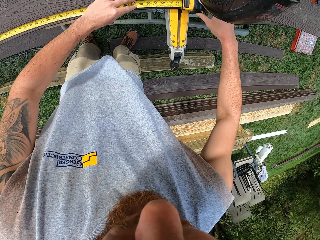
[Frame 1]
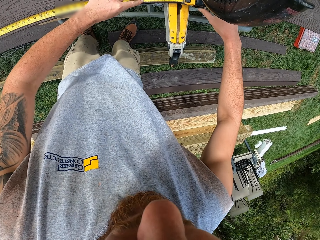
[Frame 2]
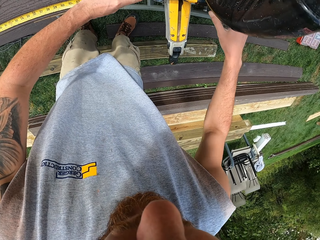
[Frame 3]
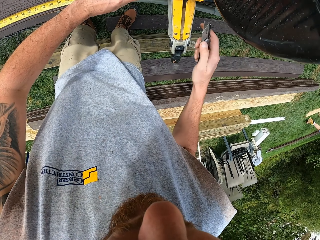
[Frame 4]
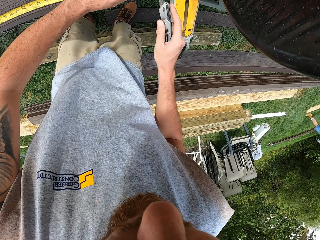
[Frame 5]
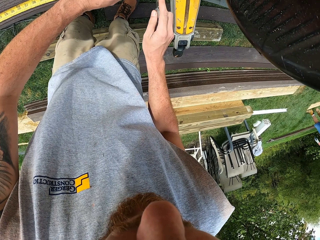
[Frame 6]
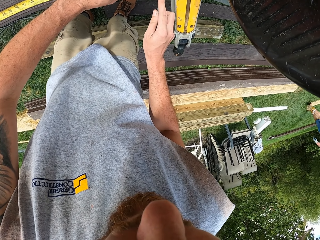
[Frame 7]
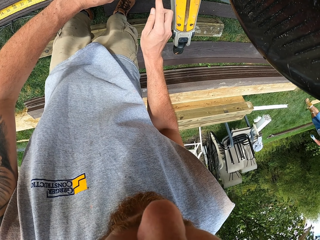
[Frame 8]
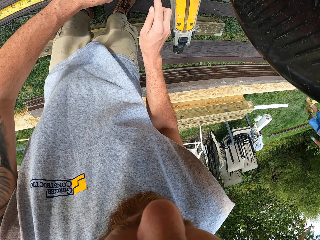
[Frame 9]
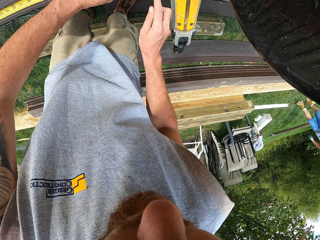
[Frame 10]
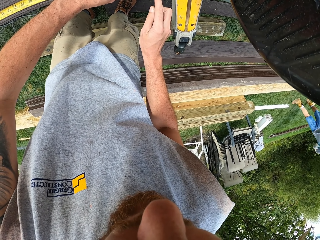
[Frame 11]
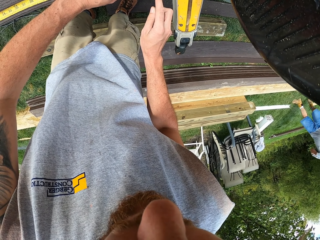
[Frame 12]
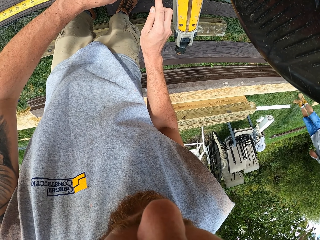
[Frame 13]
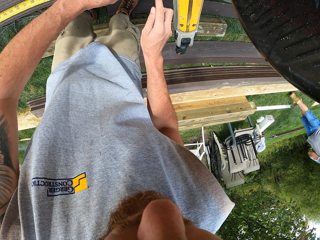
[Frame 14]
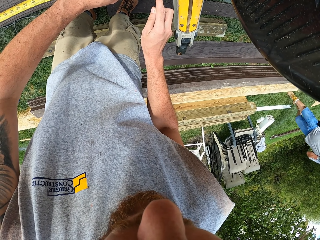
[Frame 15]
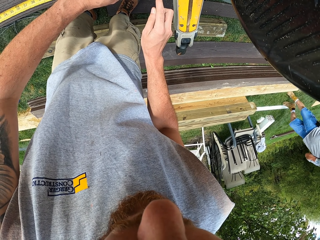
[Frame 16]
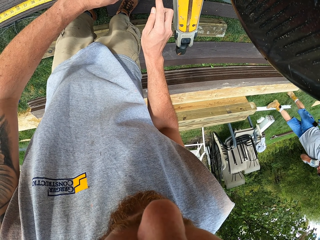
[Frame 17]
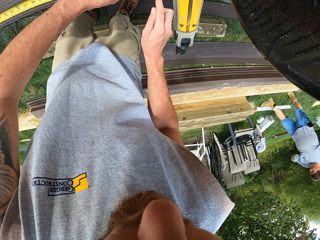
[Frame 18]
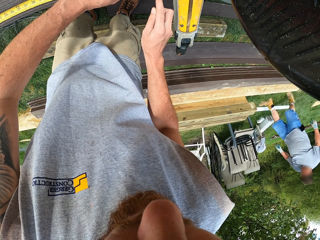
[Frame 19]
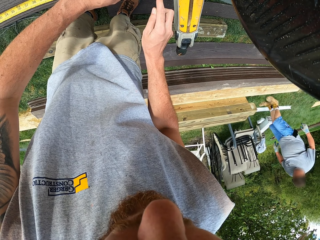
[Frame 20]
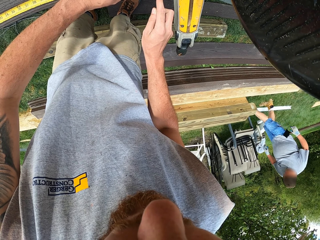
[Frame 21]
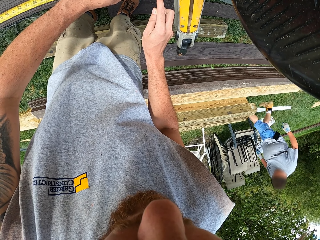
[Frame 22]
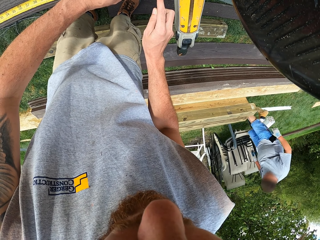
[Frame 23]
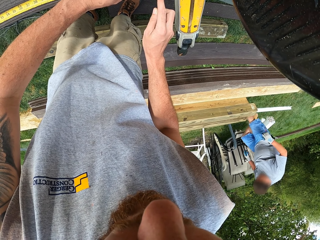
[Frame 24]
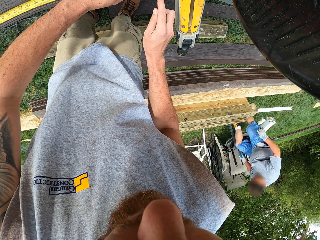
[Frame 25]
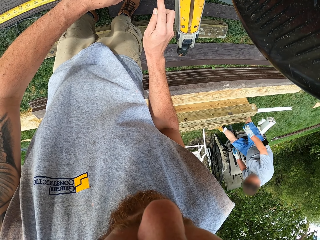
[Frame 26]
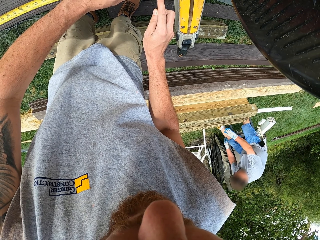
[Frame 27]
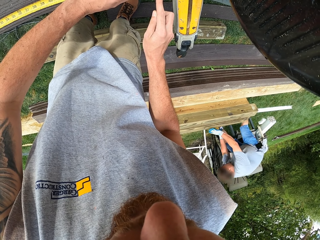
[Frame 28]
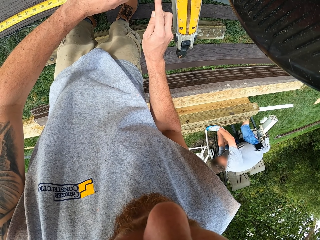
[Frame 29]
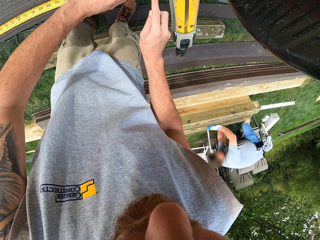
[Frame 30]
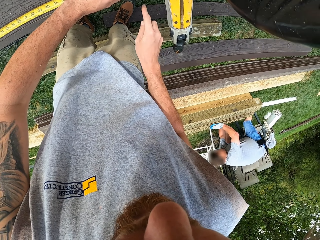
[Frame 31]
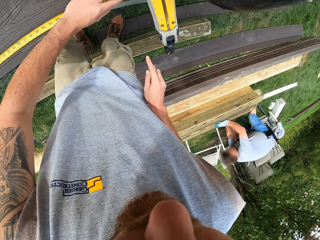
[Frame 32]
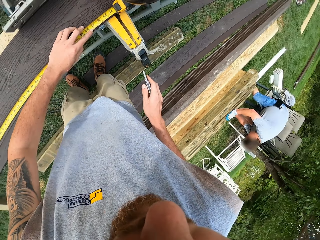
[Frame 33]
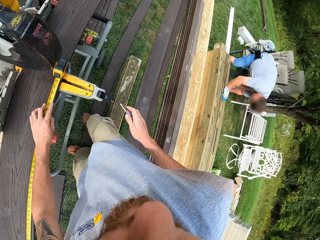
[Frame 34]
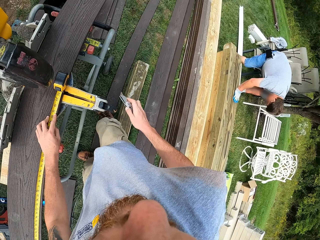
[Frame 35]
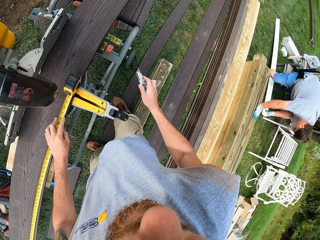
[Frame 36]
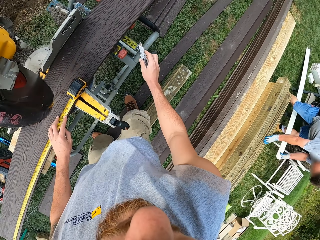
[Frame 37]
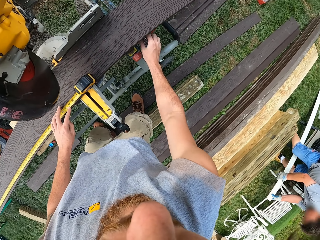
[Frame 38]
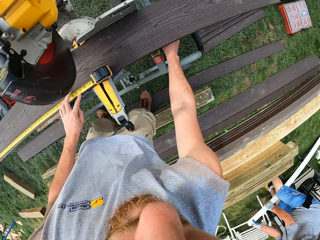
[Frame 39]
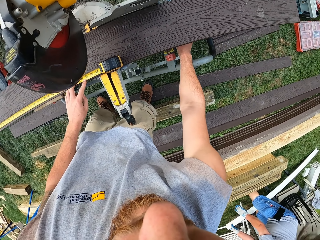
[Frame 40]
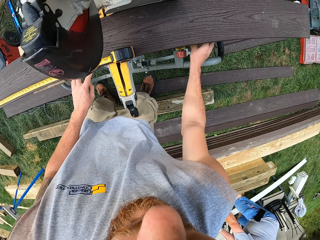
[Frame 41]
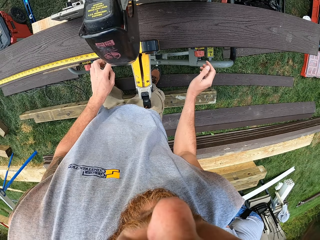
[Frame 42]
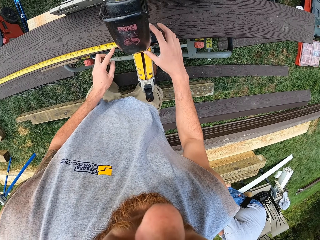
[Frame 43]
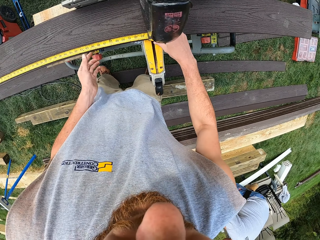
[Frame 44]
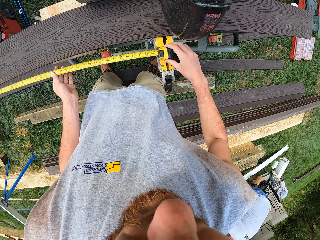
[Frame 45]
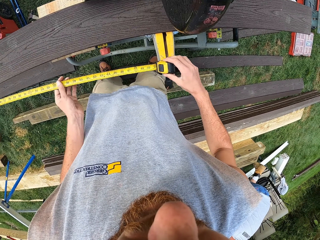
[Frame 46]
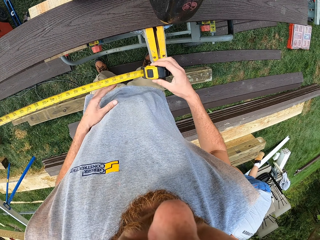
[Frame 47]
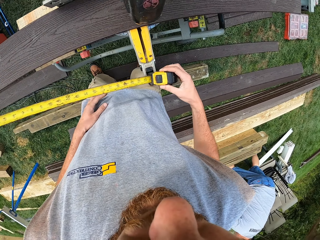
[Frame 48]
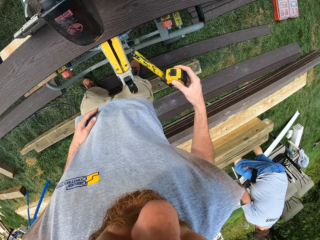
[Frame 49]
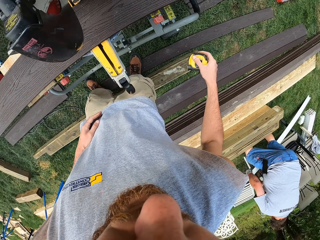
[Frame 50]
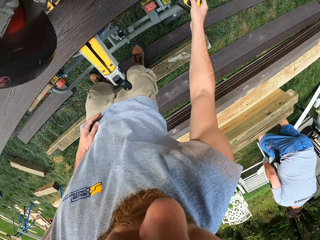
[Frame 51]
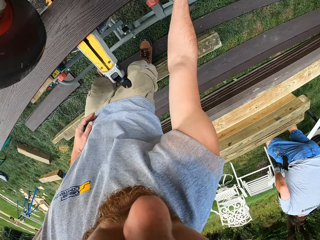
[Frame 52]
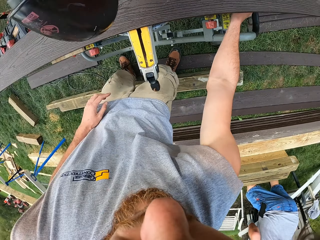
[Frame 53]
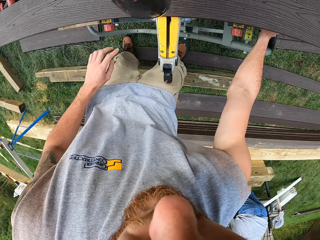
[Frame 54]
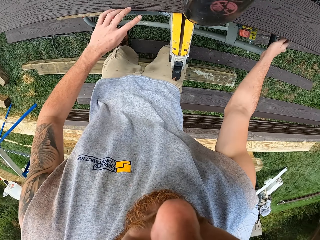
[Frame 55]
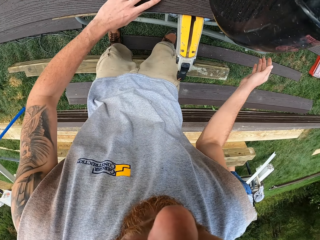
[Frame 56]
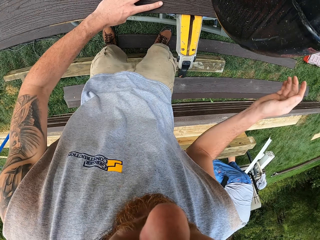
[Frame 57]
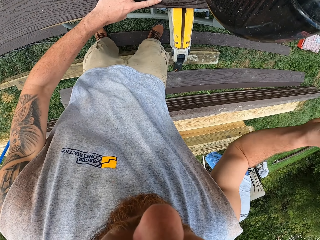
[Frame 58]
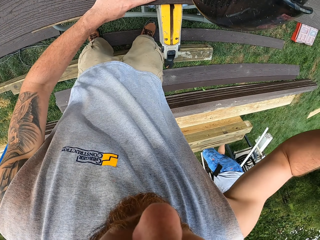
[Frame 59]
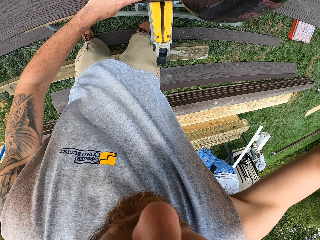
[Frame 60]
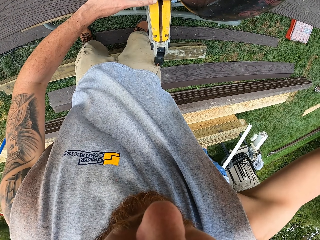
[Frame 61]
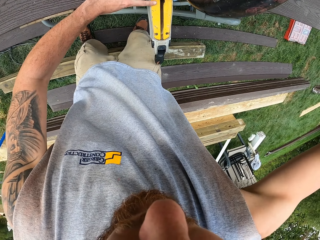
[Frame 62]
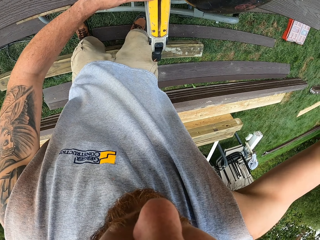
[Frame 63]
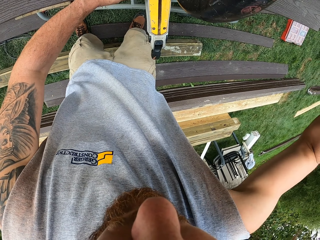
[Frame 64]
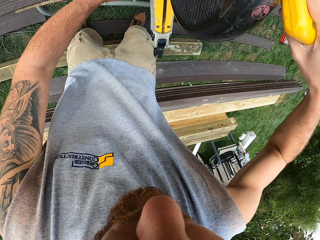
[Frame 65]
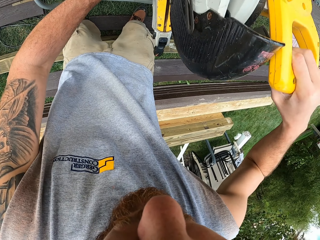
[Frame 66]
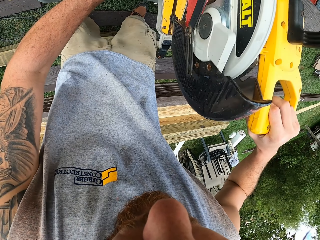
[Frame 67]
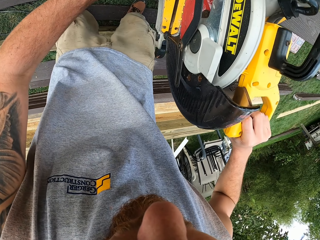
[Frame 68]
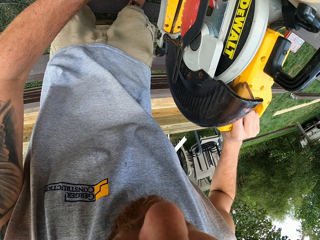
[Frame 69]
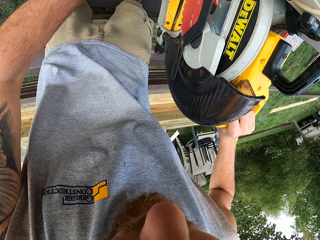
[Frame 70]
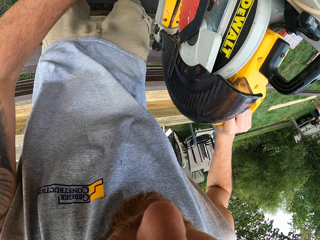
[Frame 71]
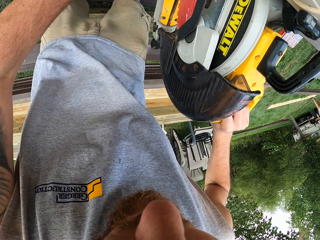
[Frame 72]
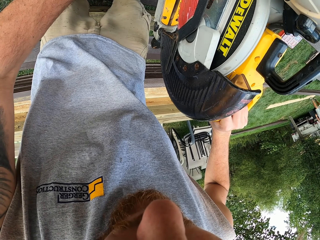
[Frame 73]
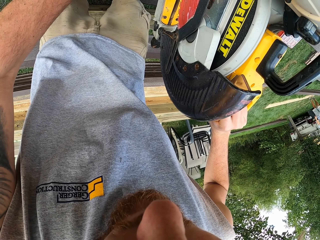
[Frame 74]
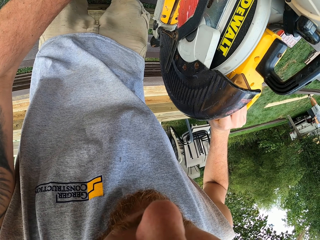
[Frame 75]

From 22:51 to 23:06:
The camera wearer moves the pocket knife. They mark the wood with the pocket knife. A man walks around. The man moves both hands. The camera wearer marks the wood with the pocket knife. They pull back the pocket knife. They turn around. They move the right hand. They place the pocket knife on the circular saw. They lift the right hand. They pull the tape measure. They hold the tape measure. They close the tape measure. They place the tape measure below the circular saw. They move both hands. They lift the right hand. They pull the circular saw. They hold a wood cutter.

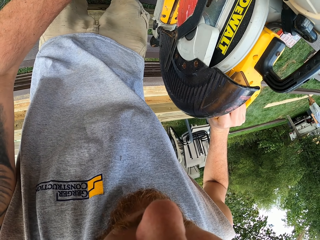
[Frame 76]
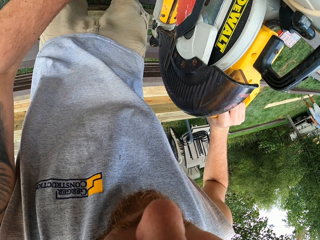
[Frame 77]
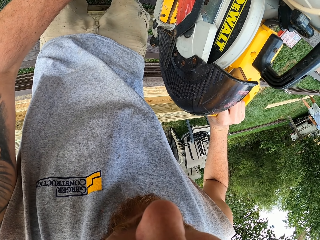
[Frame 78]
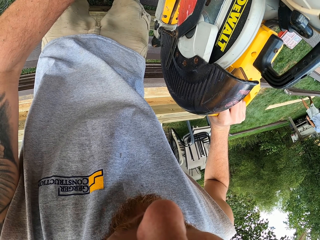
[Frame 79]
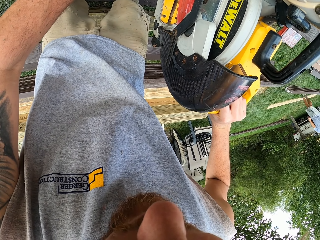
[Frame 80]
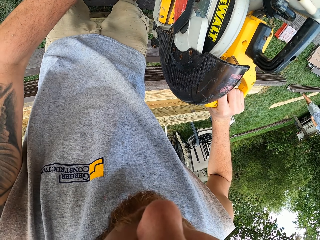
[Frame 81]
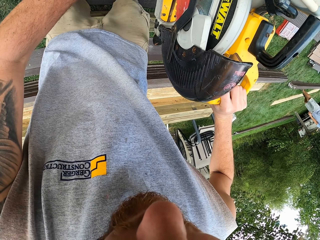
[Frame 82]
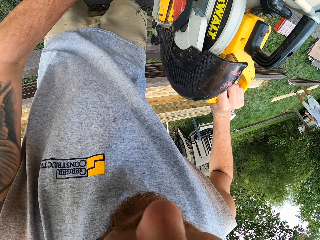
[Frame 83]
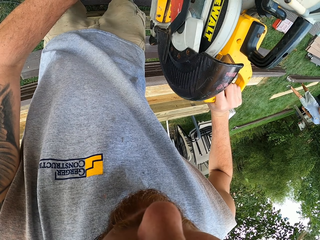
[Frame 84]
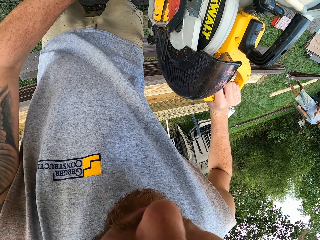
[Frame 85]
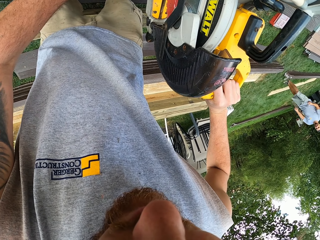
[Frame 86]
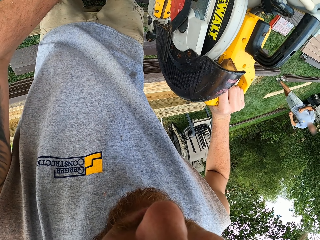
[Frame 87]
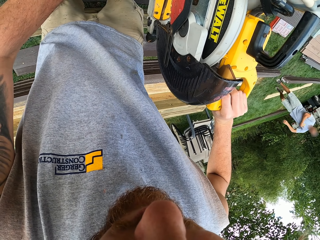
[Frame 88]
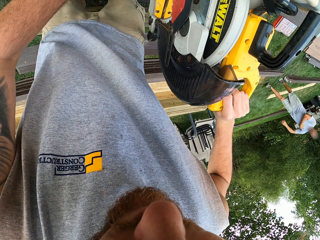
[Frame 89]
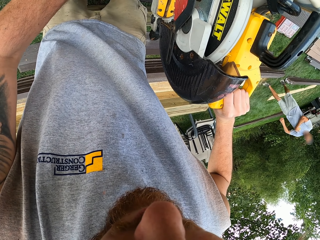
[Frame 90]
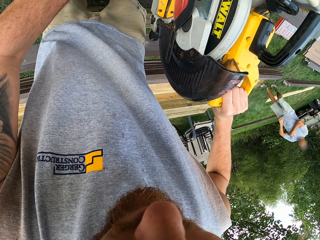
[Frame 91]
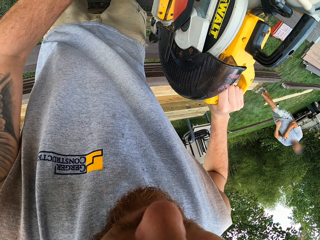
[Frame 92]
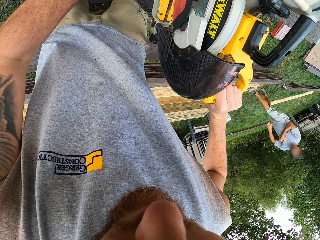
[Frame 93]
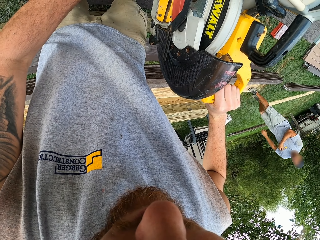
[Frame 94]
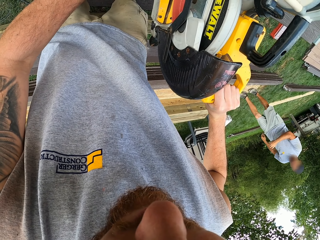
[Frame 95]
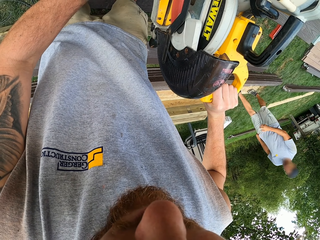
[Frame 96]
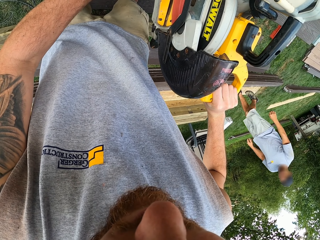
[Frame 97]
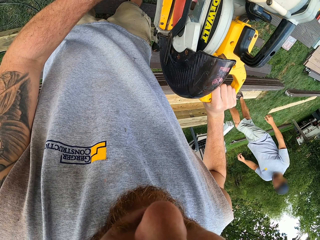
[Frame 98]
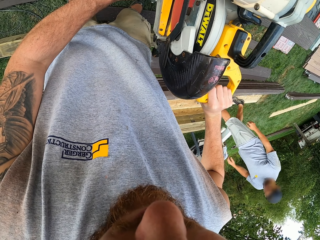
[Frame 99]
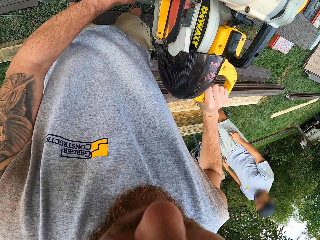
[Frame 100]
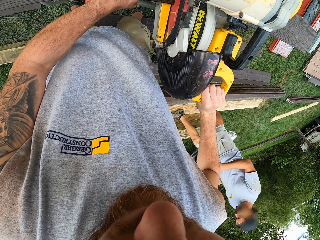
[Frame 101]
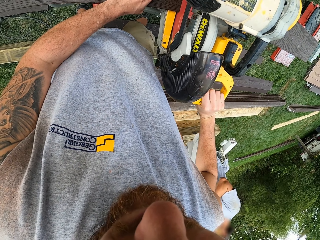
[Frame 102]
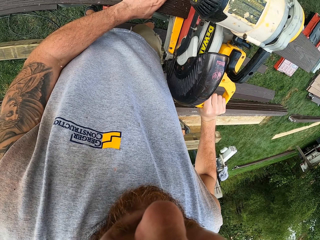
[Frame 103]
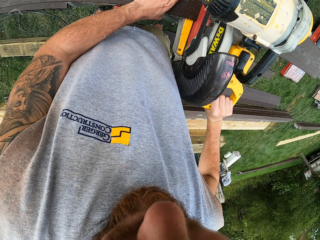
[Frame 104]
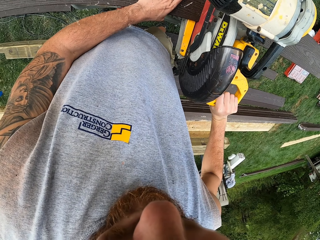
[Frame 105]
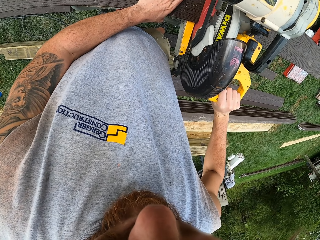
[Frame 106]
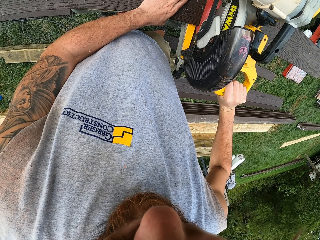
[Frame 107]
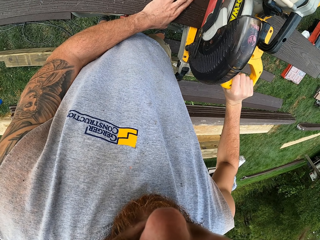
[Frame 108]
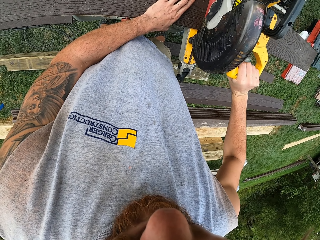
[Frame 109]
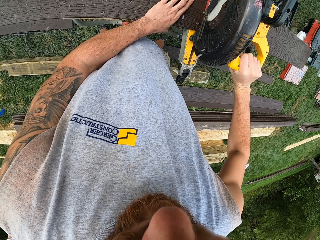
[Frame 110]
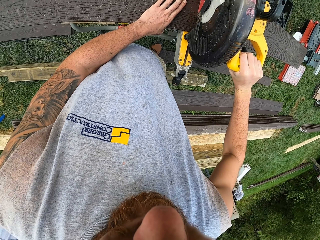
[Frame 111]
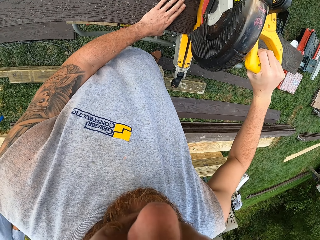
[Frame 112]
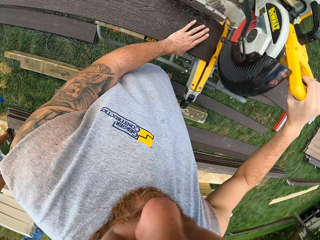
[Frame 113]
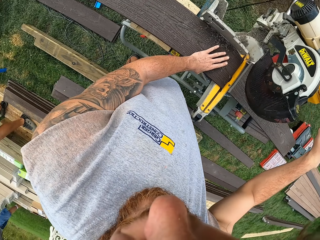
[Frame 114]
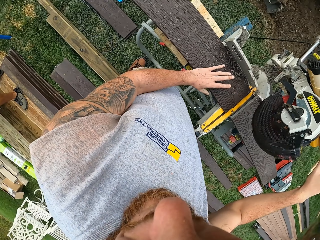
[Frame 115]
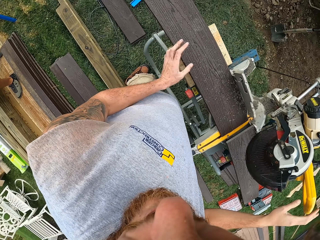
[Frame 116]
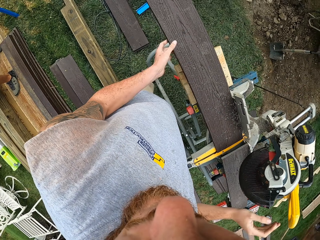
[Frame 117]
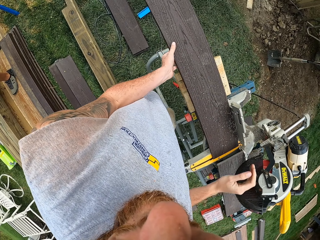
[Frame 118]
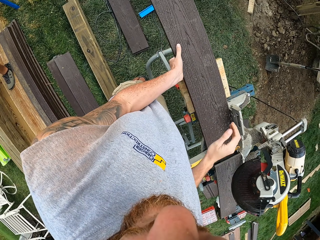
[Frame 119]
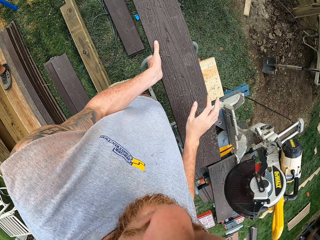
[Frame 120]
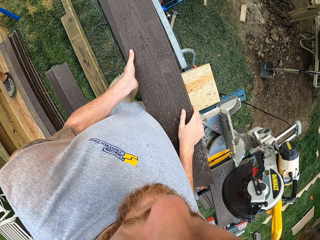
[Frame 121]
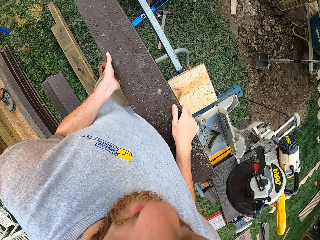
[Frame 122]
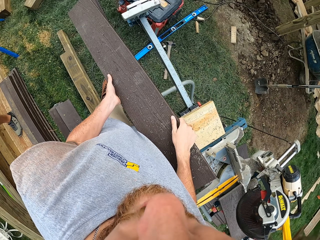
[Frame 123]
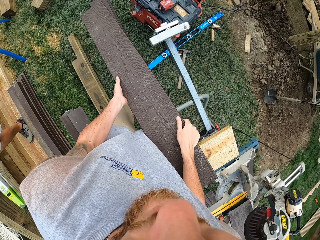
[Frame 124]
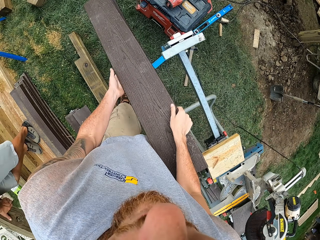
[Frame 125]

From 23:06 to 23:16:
The camera wearer cuts the wood with the circular saw. A man walks around. The camera wearer cuts the wood with the circular saw. They pull back the circular saw. They turn around. They move the left hand. They move both hands. They pull the wood. They hold the wood.
